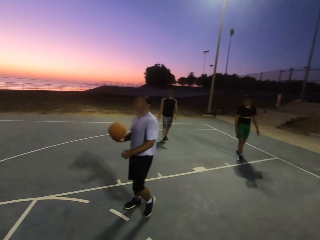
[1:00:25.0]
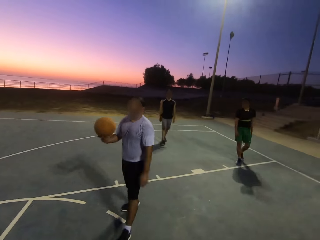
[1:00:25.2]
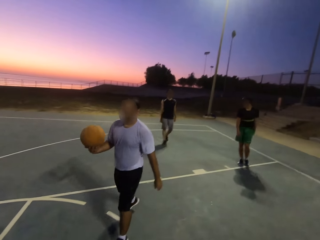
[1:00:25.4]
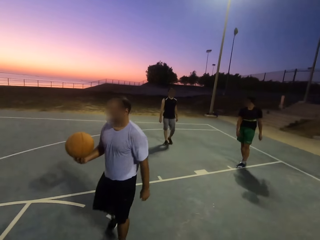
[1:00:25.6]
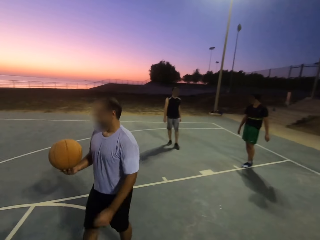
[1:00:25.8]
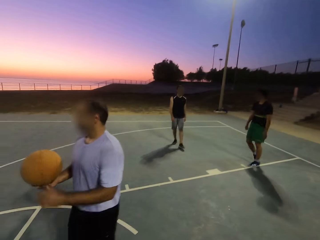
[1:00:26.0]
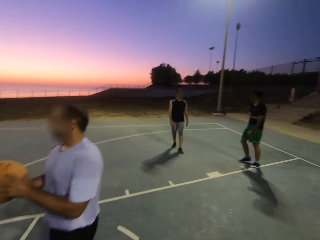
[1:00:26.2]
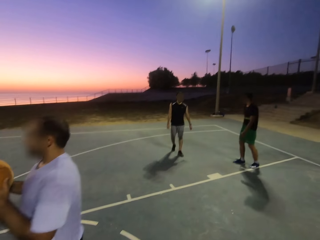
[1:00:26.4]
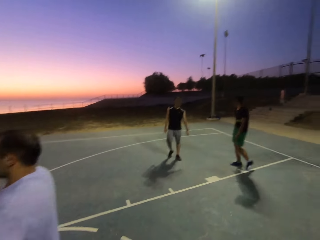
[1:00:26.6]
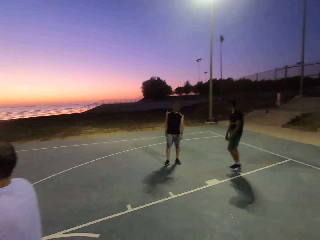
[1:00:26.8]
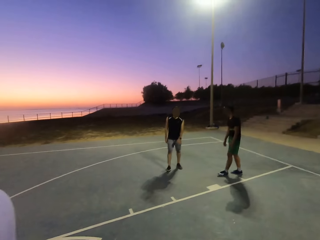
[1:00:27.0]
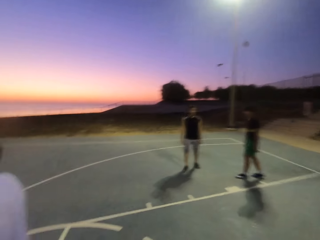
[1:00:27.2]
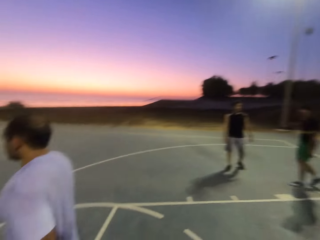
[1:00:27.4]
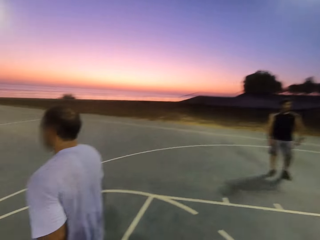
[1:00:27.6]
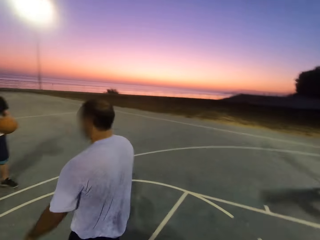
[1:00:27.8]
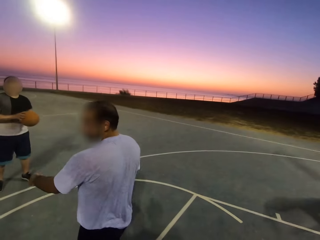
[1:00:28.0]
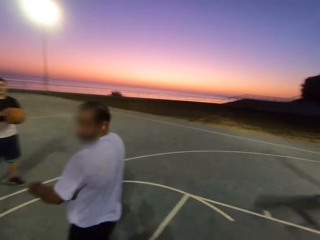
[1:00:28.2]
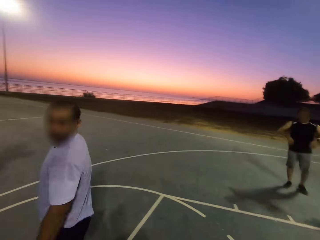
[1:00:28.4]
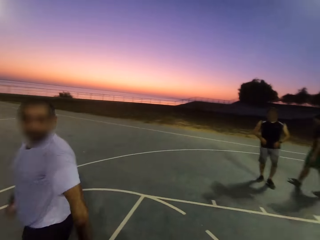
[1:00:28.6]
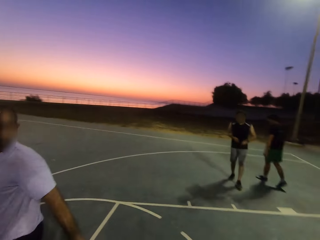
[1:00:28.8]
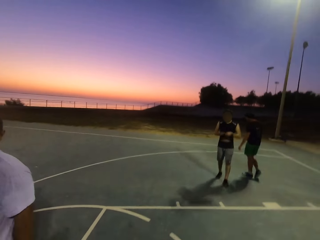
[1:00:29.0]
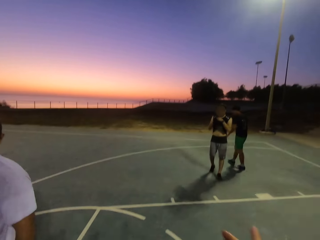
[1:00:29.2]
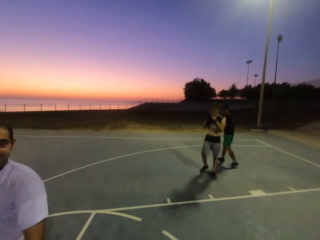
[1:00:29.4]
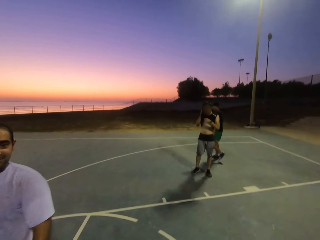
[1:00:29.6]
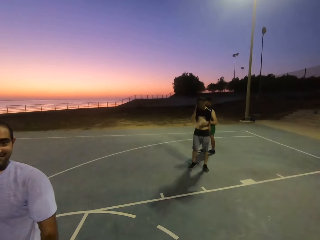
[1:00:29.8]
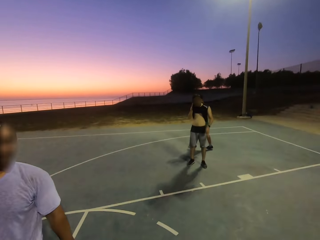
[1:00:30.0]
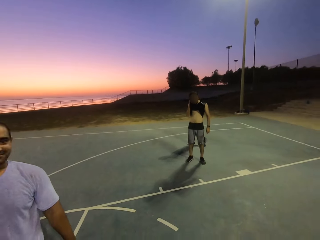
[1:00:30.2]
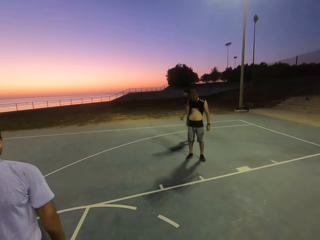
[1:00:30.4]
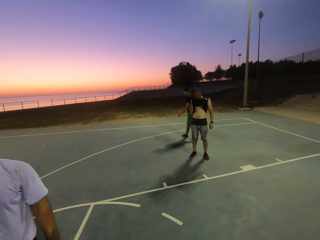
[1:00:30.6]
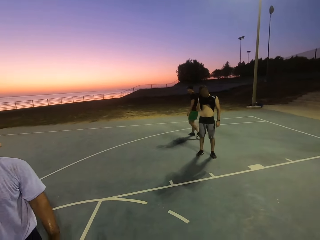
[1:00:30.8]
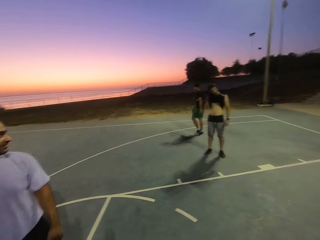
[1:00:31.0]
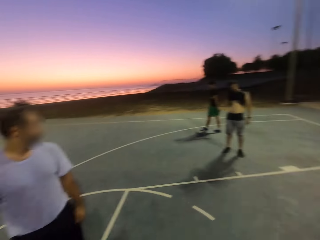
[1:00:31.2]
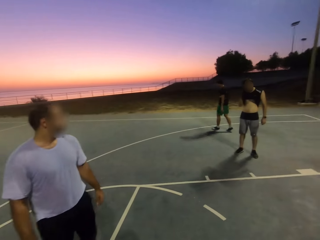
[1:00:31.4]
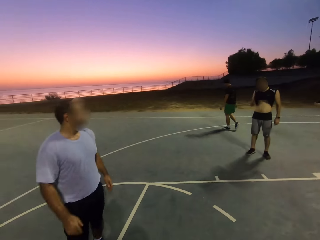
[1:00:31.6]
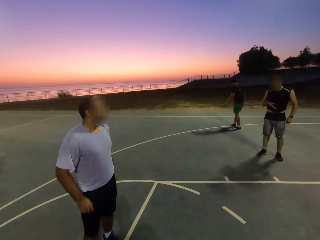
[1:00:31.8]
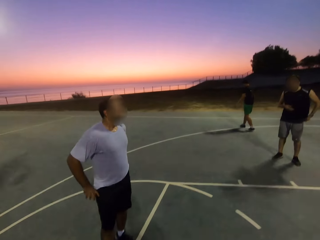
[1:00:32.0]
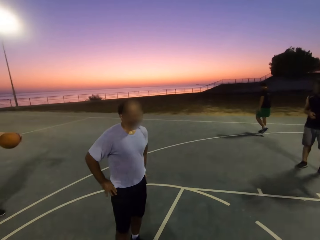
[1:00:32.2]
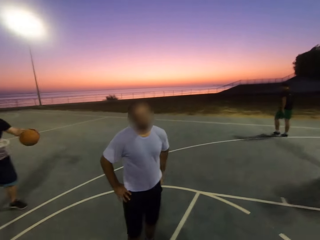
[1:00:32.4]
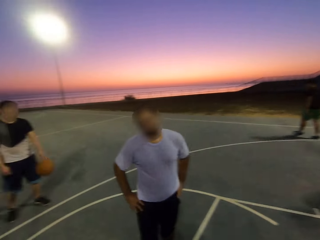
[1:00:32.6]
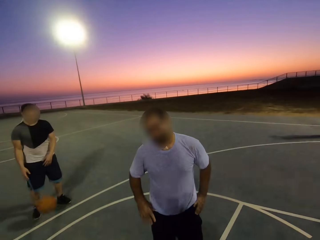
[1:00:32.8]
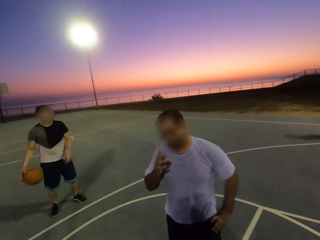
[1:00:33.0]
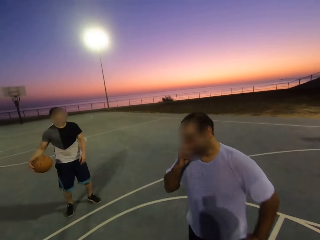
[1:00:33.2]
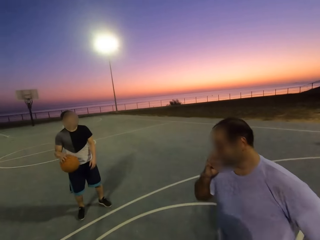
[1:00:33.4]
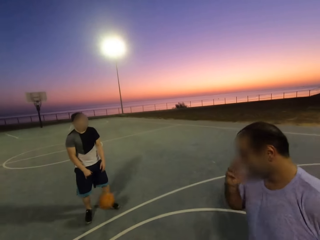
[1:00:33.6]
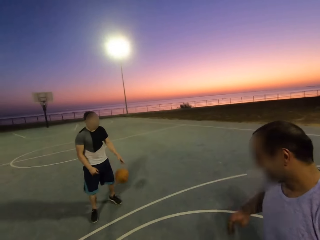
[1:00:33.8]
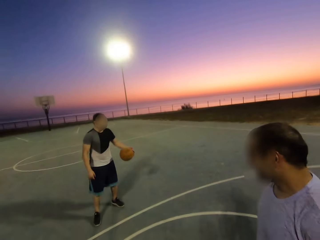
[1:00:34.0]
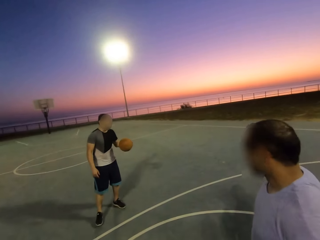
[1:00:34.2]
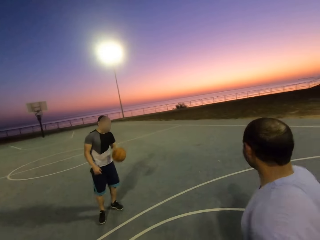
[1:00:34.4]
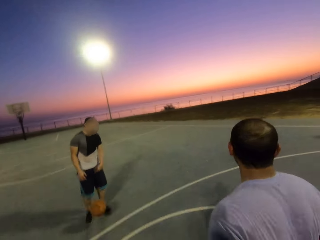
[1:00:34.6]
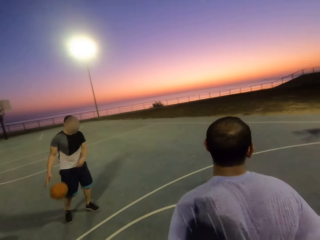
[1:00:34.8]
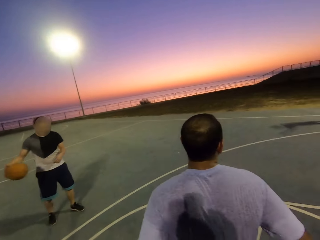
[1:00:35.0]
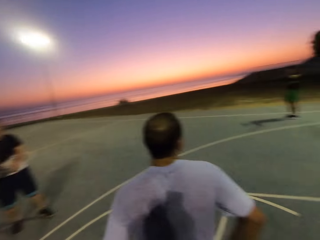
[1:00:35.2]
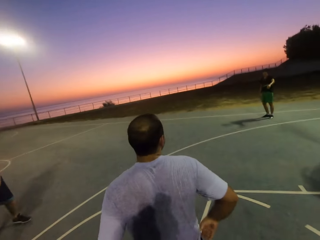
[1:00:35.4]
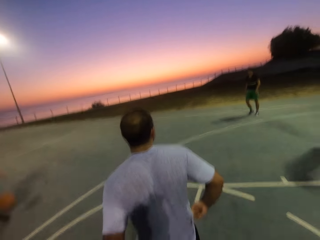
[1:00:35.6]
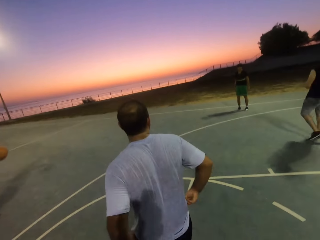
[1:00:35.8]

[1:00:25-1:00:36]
A man throws the ball to another man. A third man wipes his face by his top. The second man dribbles the ball.

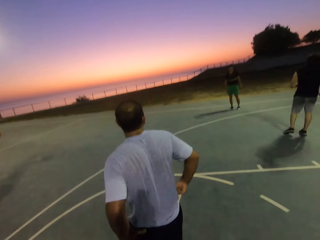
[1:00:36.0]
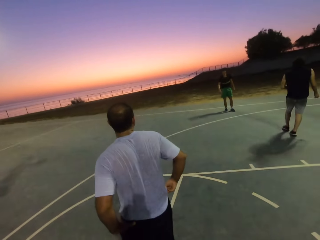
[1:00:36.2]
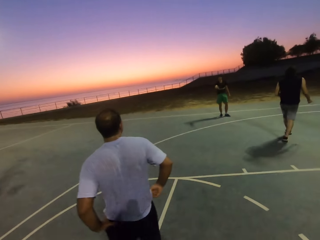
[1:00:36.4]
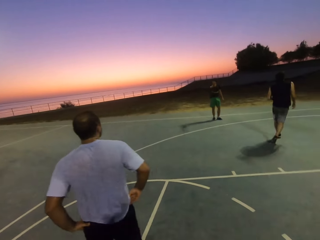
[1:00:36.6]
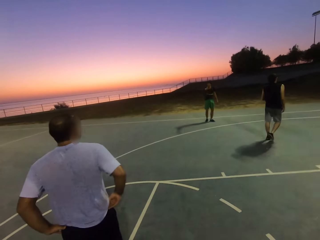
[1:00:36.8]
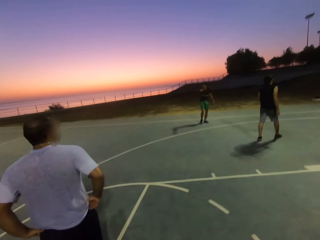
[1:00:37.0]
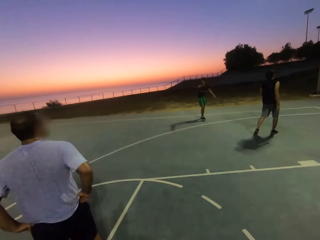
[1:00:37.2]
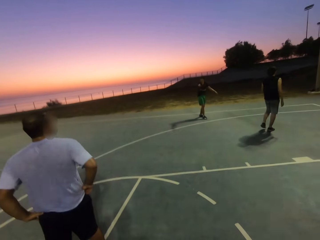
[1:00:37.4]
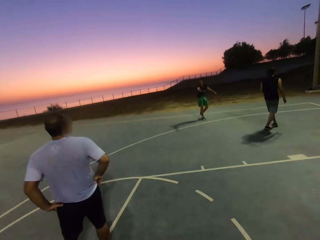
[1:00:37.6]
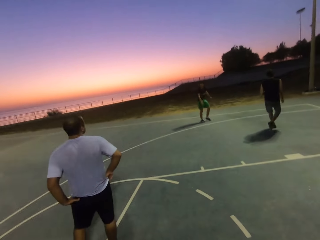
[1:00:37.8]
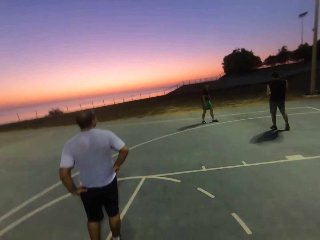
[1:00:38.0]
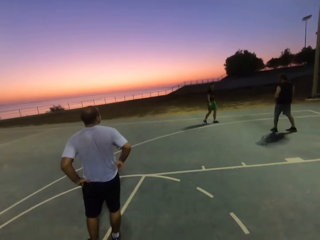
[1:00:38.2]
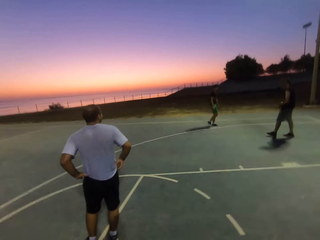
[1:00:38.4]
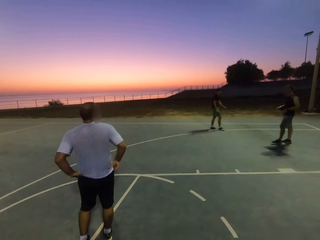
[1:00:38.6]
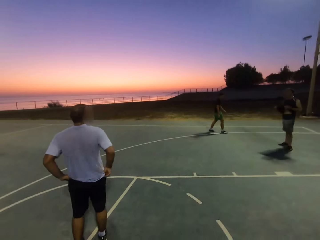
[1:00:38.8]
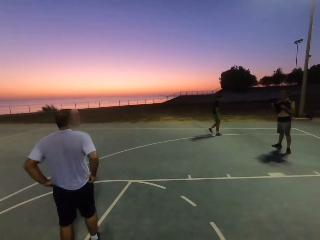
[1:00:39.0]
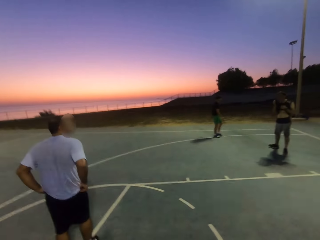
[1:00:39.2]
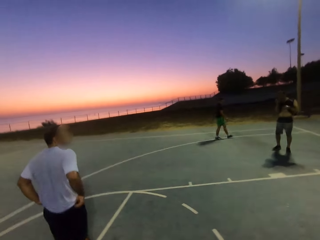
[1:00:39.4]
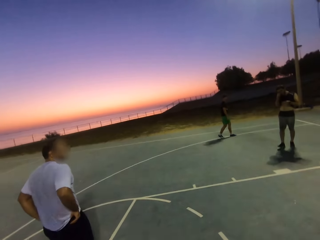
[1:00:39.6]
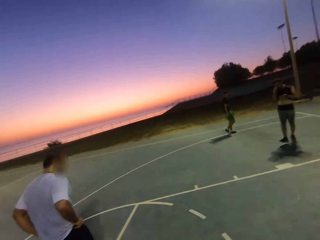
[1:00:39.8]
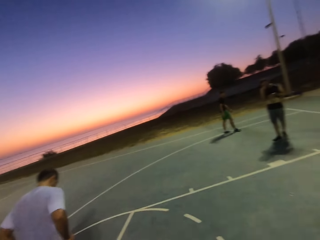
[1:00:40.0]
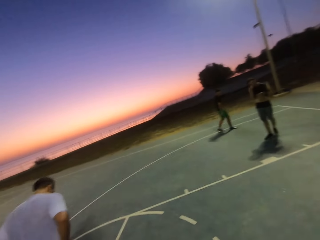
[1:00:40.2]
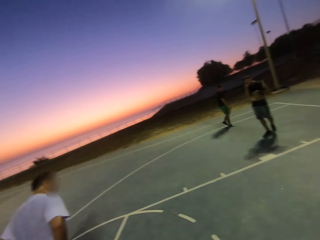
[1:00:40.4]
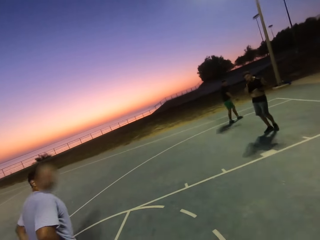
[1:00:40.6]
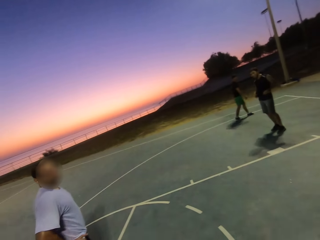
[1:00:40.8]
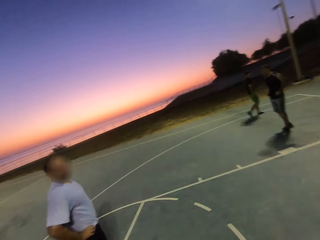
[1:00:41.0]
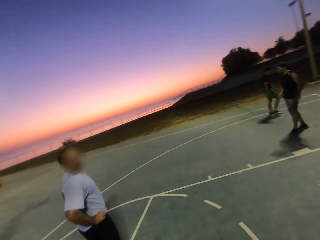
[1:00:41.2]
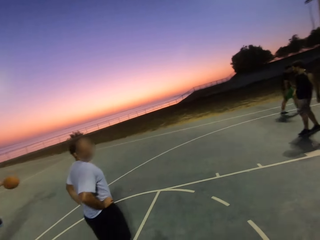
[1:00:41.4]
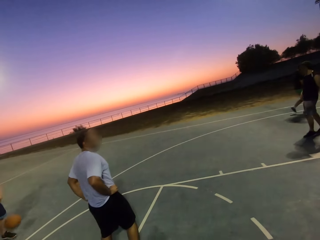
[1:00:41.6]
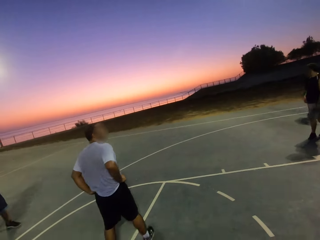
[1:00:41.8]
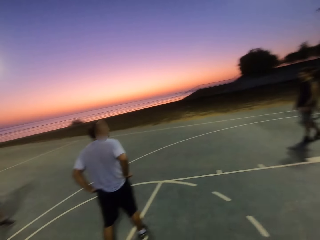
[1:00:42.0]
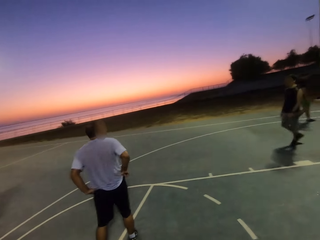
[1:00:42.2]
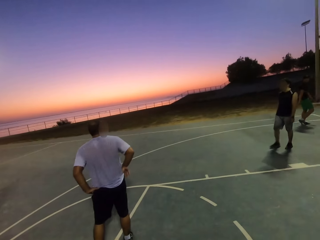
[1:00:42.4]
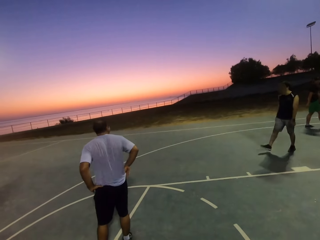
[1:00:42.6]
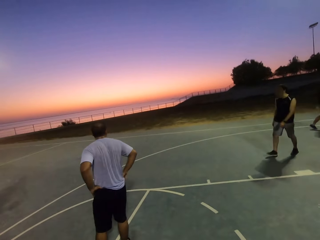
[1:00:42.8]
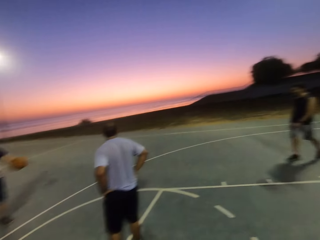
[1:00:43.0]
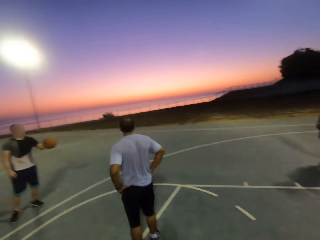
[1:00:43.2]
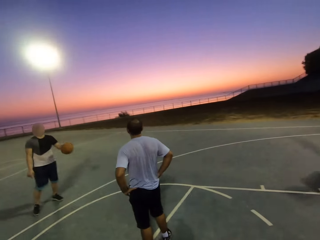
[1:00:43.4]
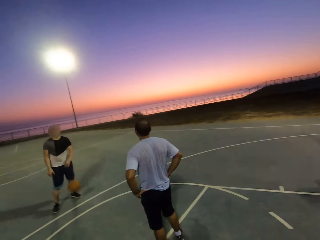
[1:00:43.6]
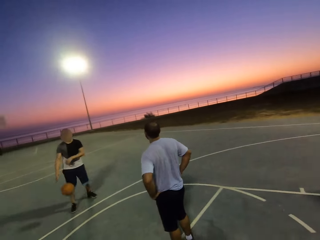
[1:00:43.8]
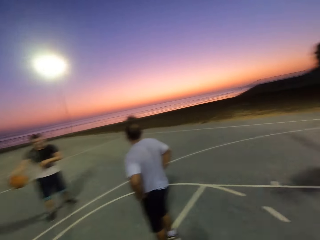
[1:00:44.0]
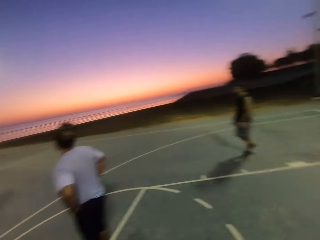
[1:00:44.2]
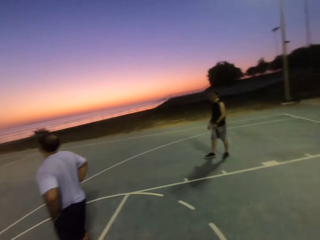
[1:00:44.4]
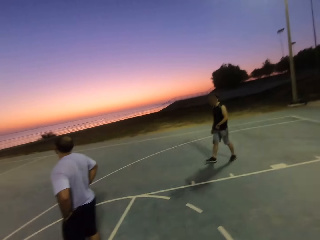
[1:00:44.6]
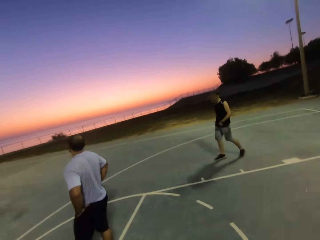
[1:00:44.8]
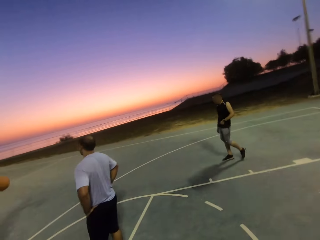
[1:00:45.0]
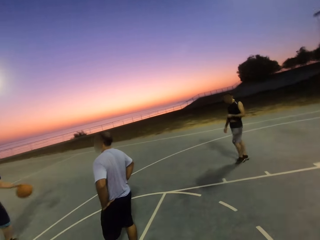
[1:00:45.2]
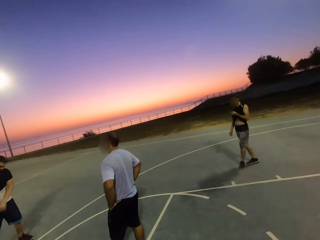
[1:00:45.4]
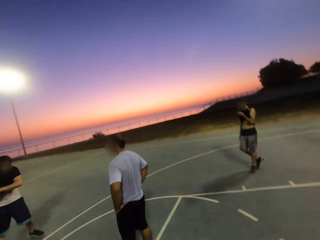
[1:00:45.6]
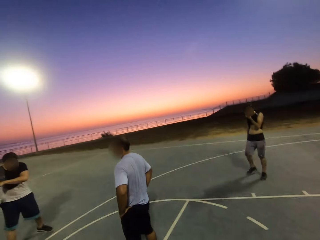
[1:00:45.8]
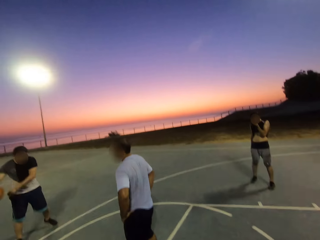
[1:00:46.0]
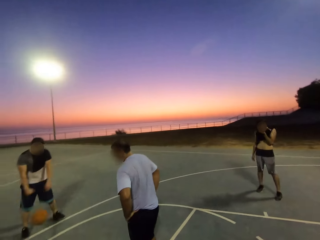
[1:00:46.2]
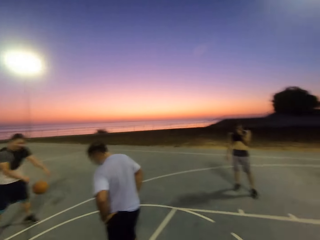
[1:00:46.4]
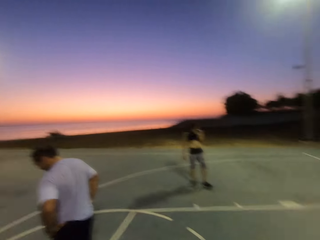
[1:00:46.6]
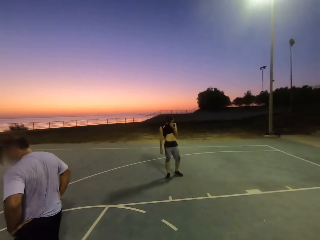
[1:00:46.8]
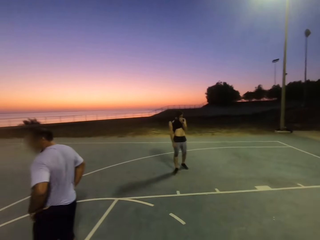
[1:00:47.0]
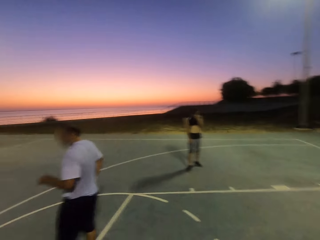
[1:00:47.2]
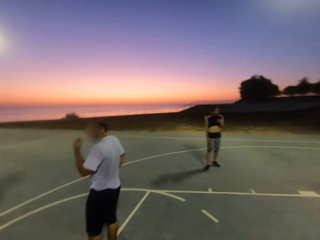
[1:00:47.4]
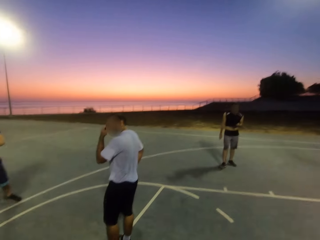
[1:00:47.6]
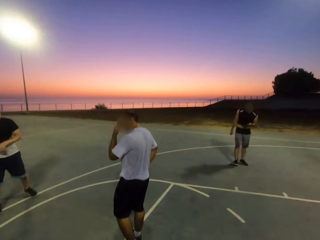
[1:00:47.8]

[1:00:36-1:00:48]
A man points at something. Another man wipes his face by his top.
